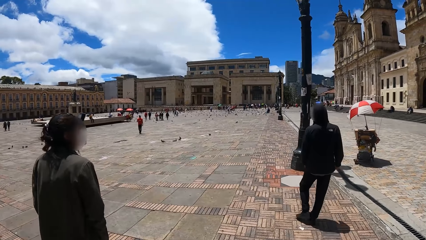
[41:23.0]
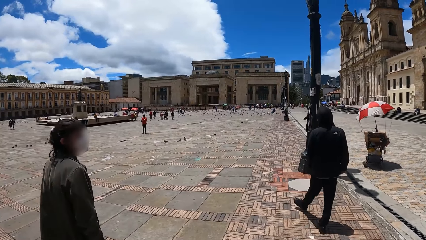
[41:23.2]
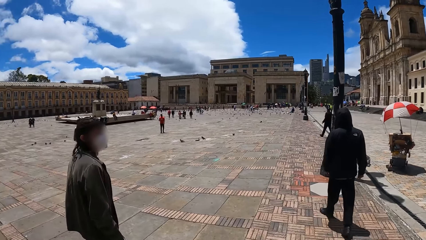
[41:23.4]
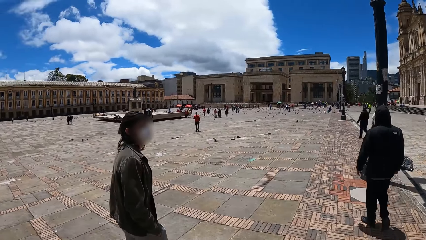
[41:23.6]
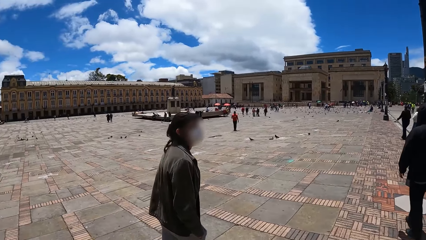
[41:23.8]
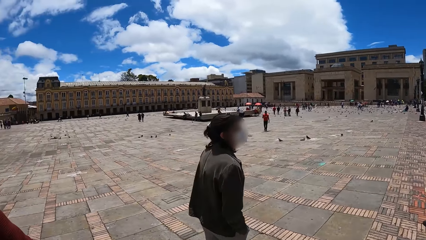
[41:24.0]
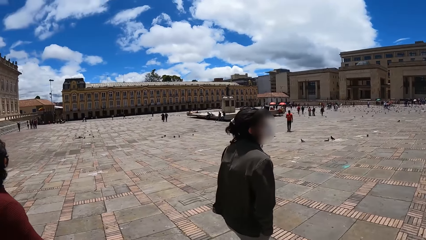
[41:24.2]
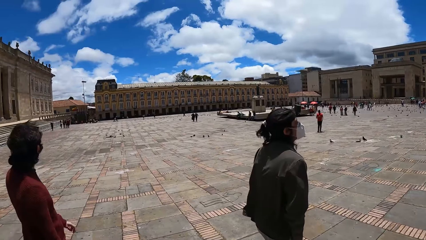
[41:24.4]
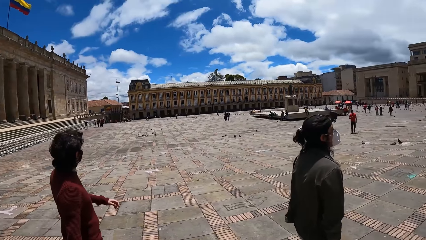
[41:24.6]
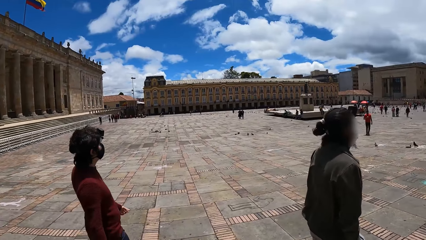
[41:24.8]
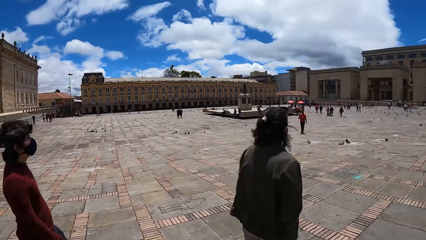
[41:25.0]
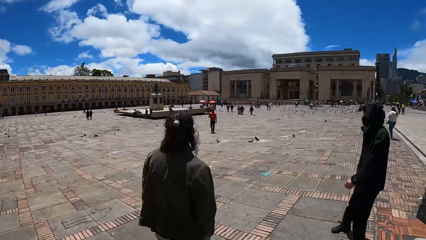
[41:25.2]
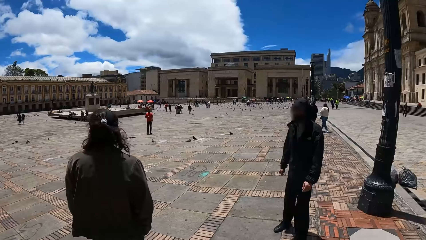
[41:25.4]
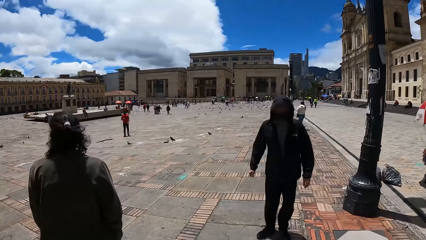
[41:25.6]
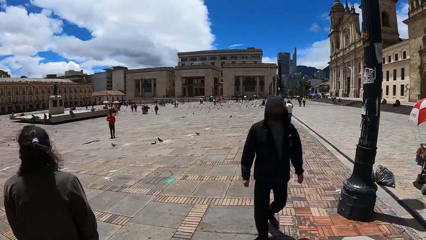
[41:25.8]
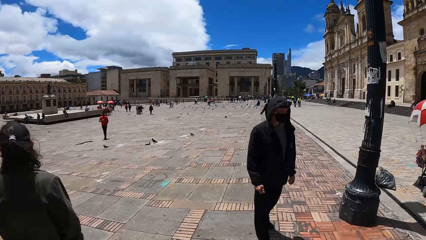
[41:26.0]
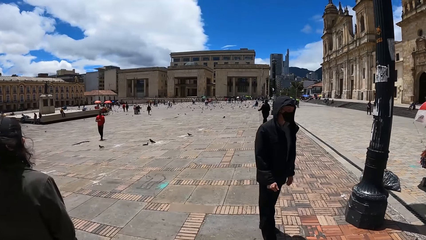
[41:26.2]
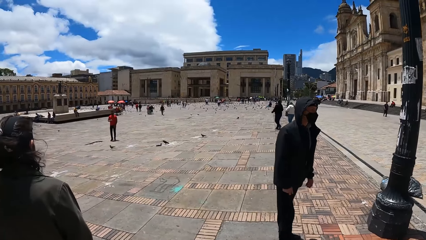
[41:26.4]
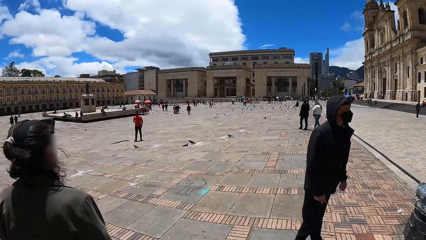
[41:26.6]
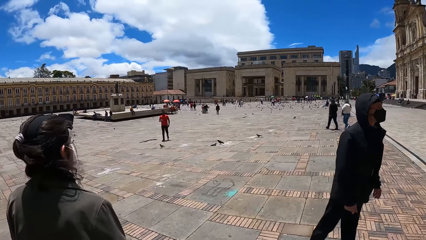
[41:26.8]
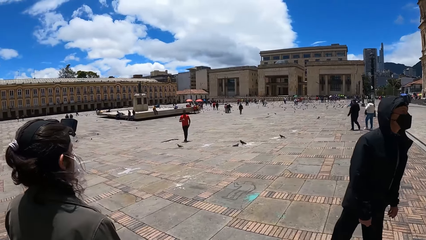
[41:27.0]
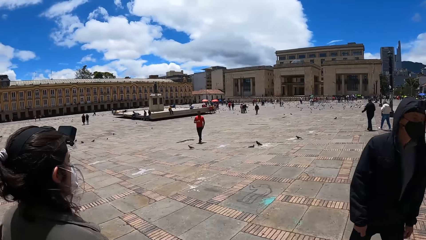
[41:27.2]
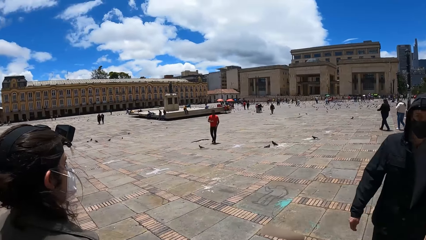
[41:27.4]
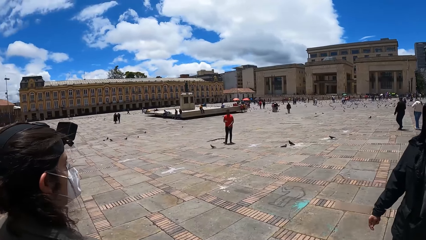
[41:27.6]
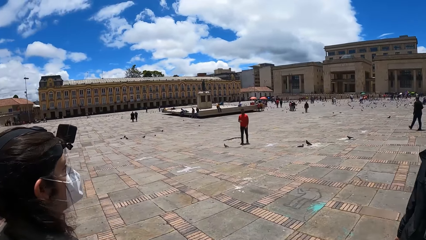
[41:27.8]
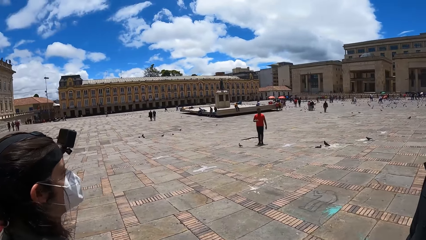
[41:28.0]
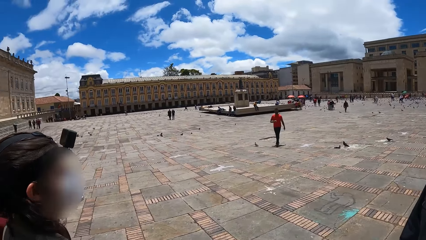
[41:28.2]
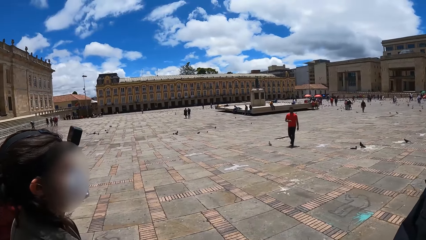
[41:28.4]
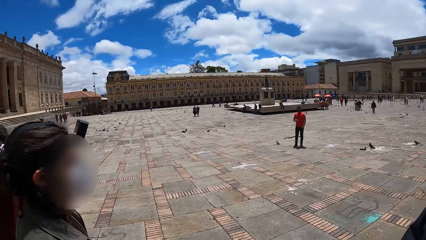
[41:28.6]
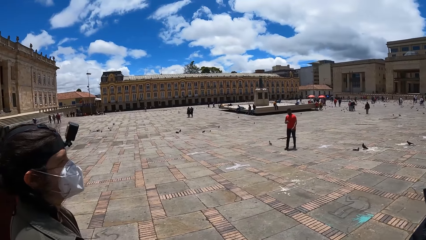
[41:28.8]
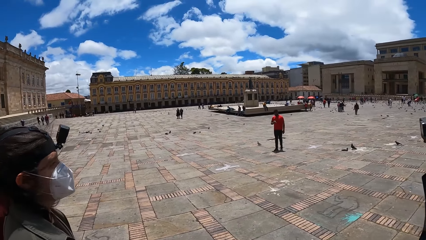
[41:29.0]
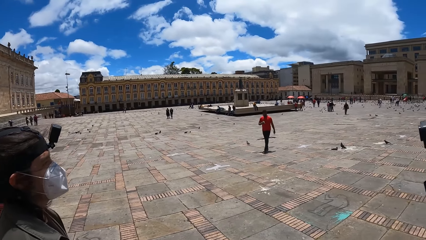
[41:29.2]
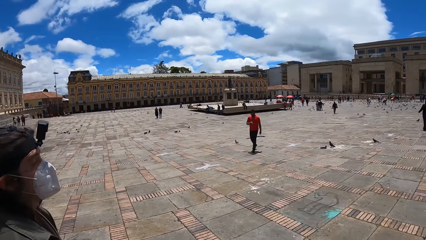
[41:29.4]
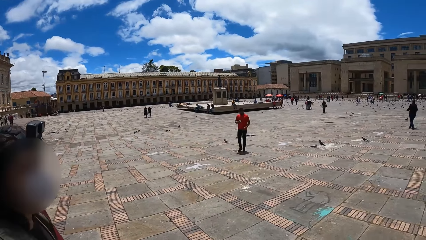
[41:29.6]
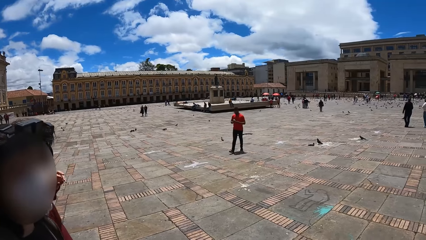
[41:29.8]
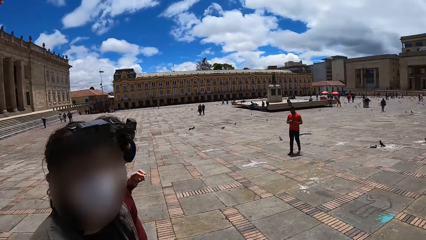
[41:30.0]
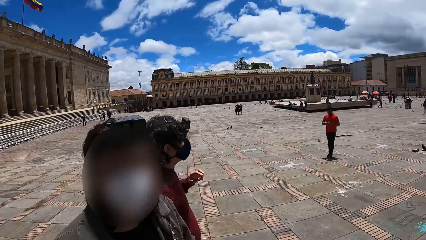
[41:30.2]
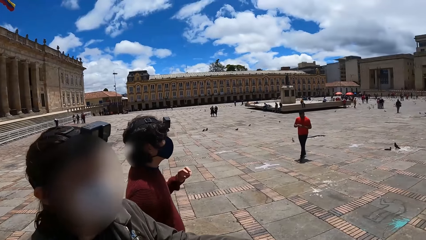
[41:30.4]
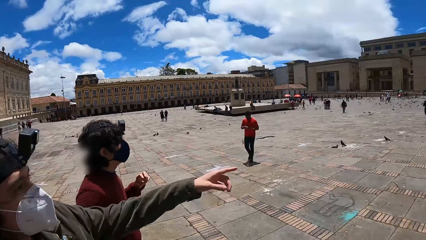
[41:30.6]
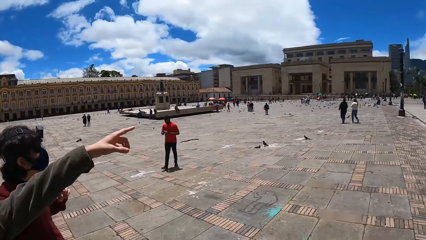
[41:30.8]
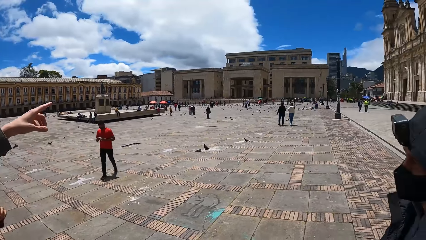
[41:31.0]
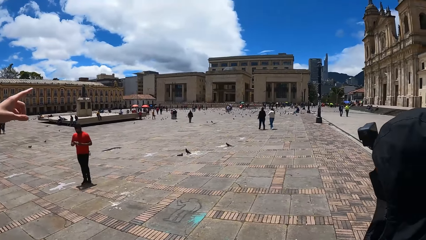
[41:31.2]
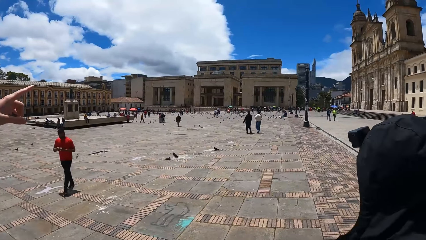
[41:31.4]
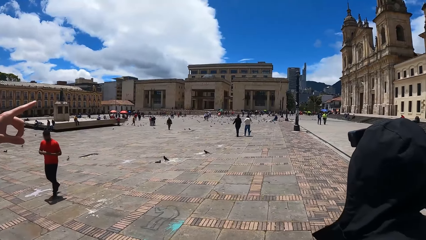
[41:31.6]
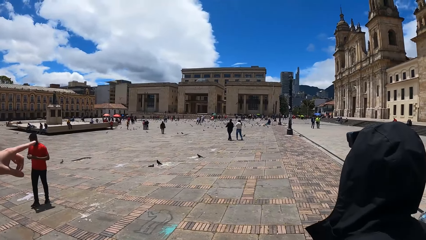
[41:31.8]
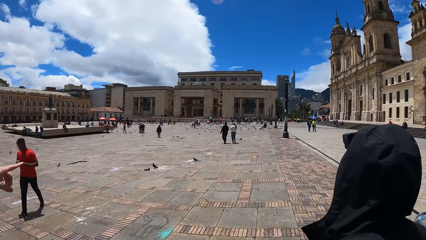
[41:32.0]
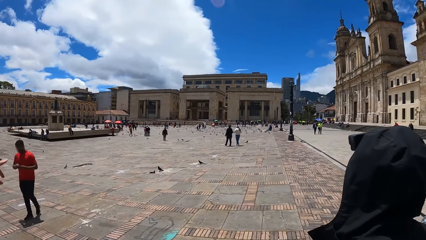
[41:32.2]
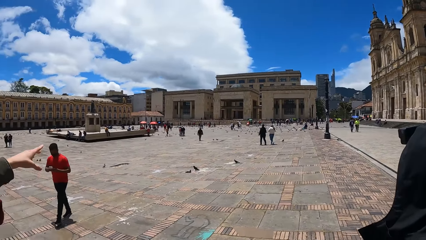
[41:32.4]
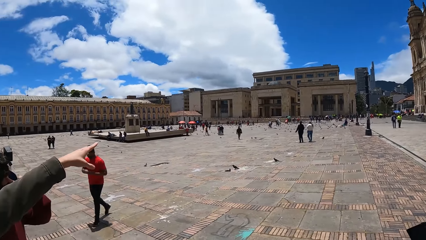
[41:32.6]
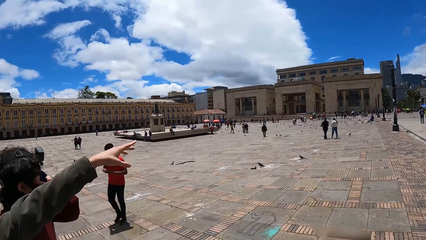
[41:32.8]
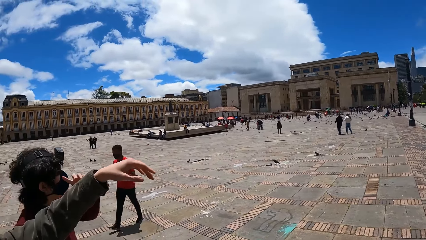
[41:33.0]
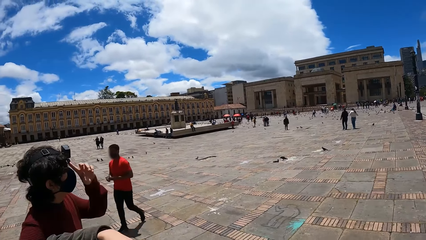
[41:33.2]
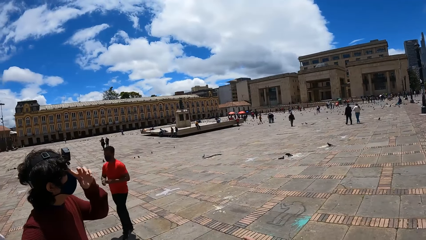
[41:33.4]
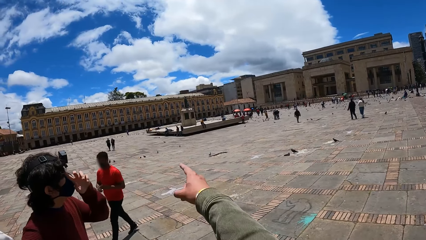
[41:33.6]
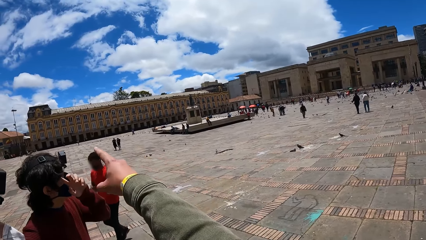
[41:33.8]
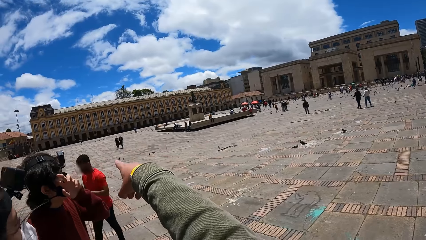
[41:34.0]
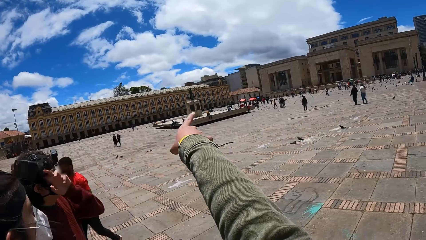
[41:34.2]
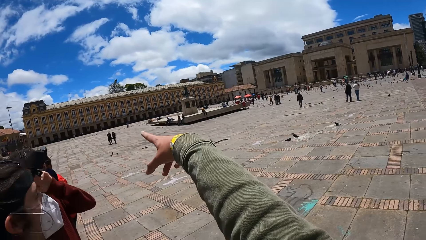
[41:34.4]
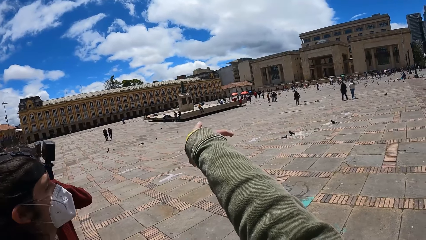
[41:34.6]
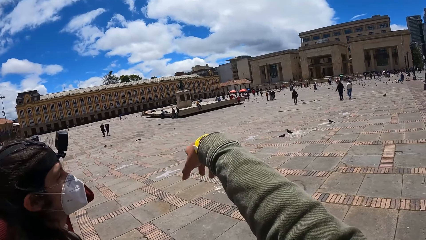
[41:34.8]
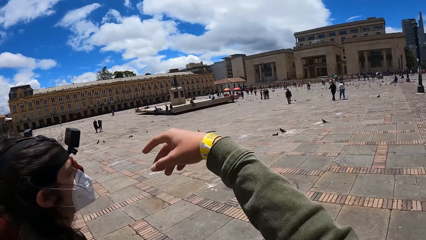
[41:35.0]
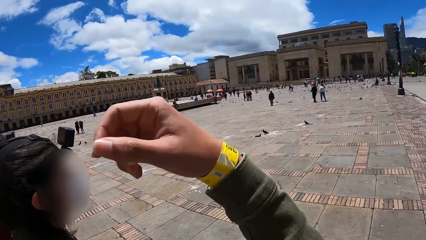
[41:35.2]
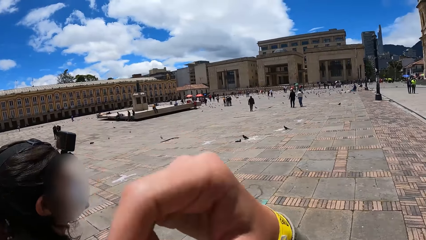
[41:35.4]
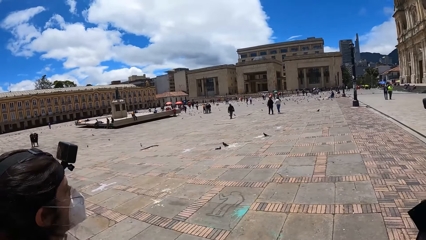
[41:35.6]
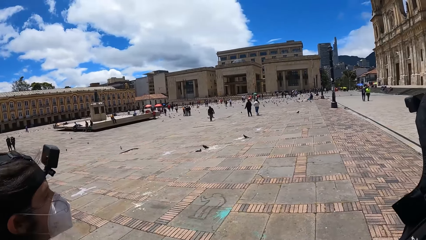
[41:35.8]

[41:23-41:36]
The camera wearer interacts with a man. They converse with the man.
